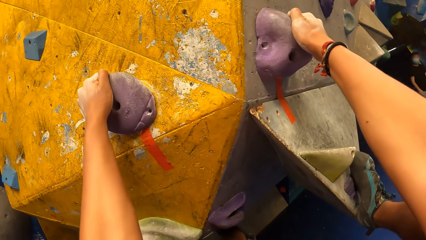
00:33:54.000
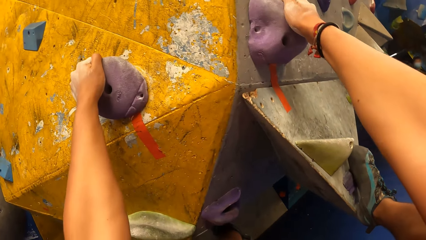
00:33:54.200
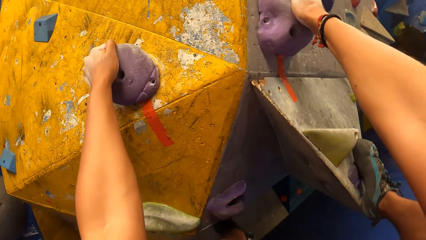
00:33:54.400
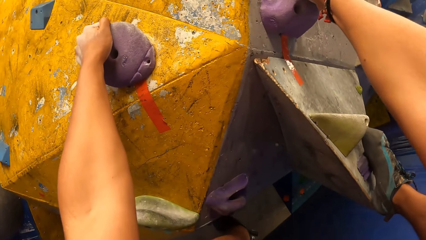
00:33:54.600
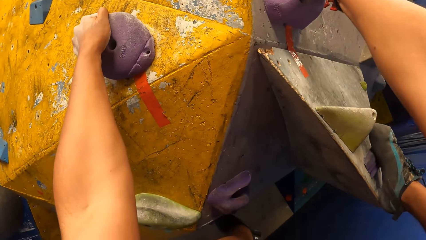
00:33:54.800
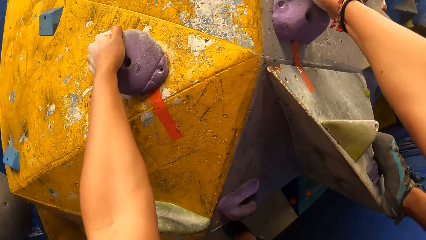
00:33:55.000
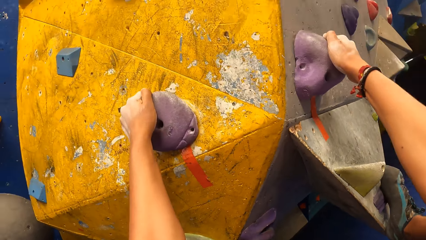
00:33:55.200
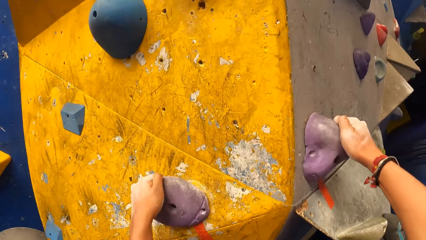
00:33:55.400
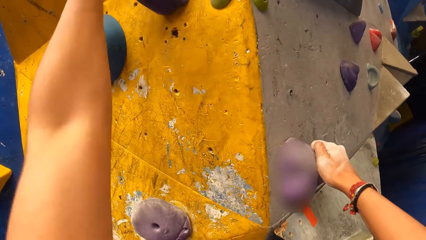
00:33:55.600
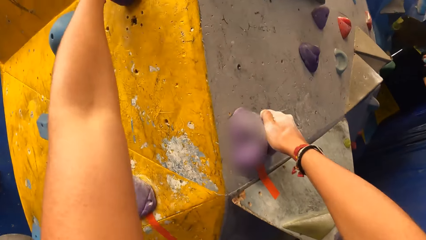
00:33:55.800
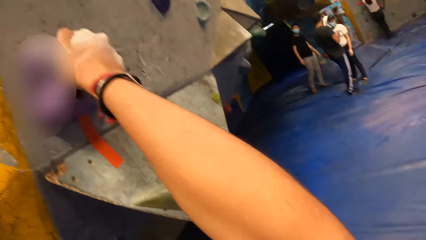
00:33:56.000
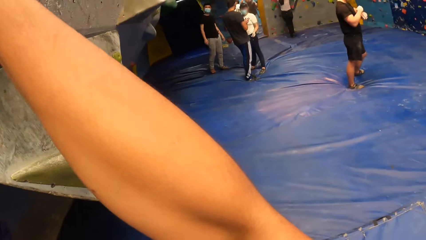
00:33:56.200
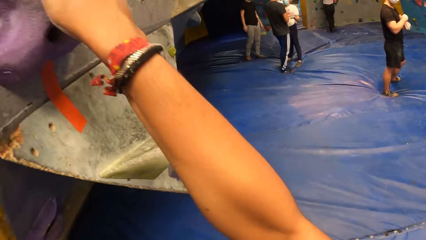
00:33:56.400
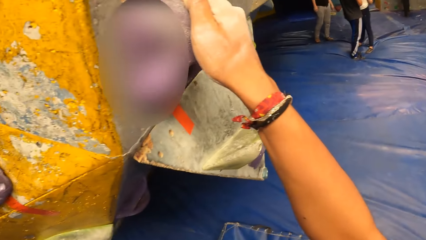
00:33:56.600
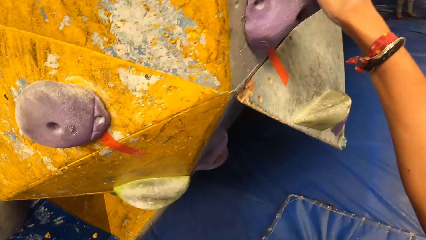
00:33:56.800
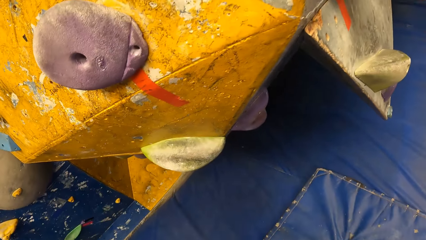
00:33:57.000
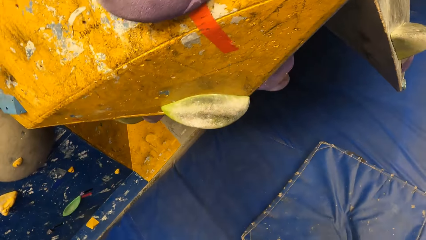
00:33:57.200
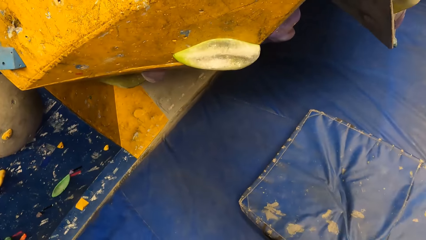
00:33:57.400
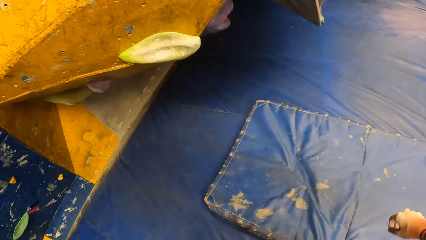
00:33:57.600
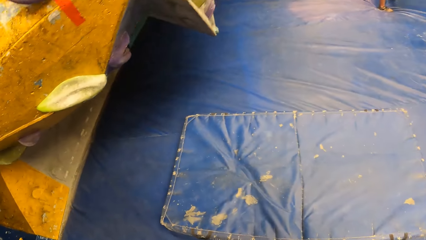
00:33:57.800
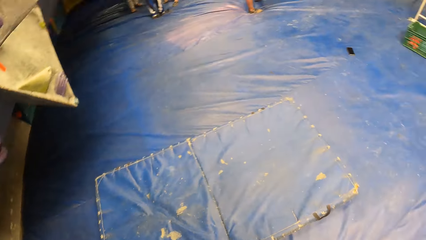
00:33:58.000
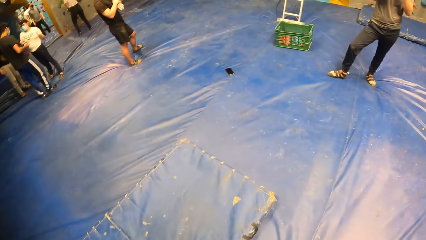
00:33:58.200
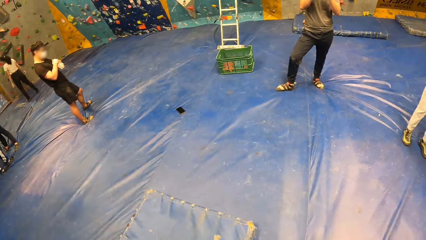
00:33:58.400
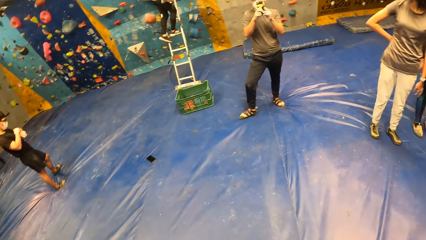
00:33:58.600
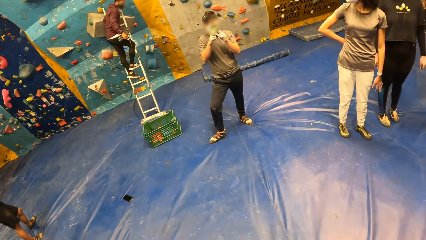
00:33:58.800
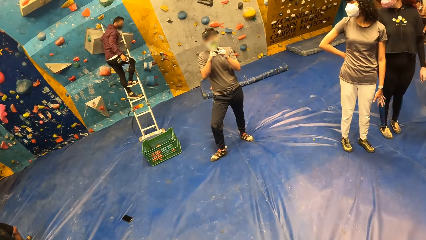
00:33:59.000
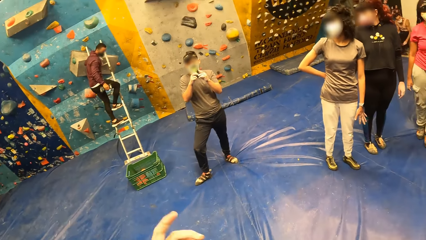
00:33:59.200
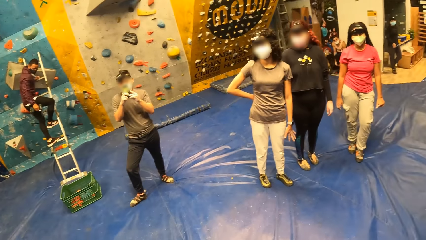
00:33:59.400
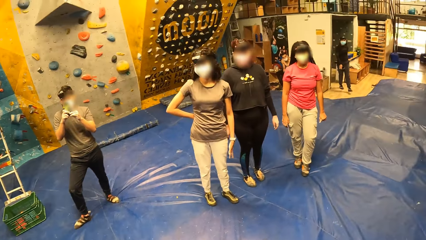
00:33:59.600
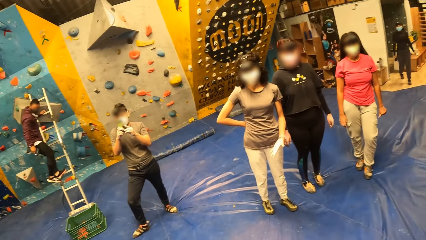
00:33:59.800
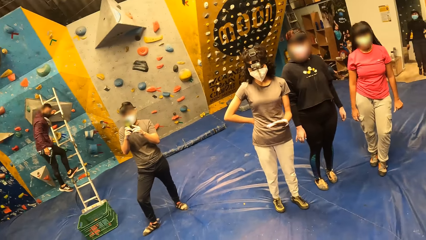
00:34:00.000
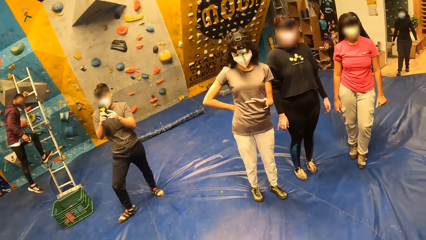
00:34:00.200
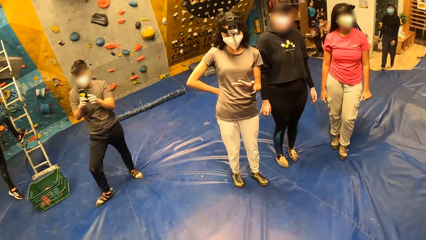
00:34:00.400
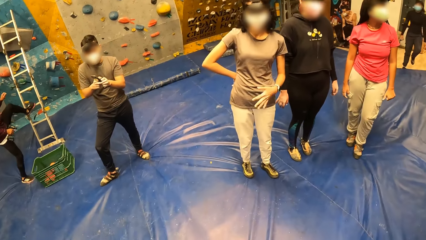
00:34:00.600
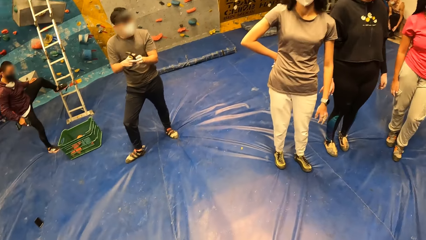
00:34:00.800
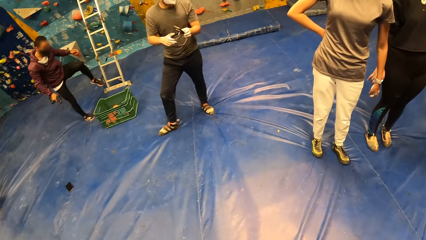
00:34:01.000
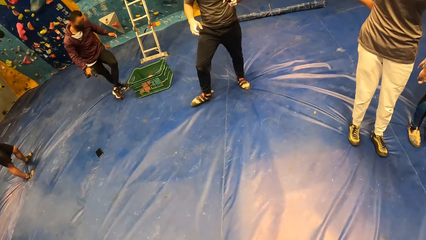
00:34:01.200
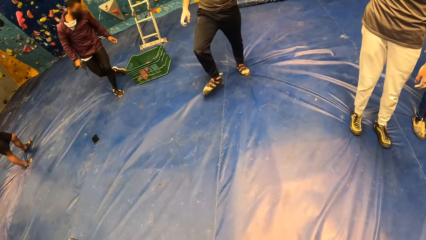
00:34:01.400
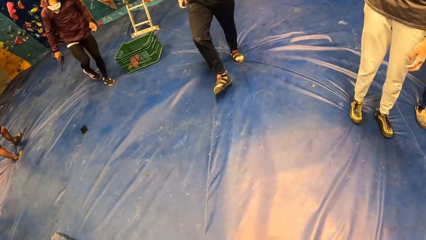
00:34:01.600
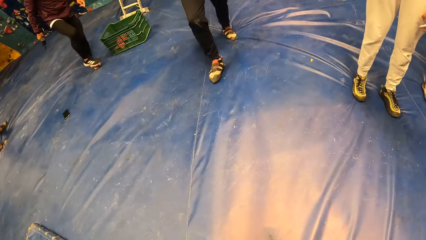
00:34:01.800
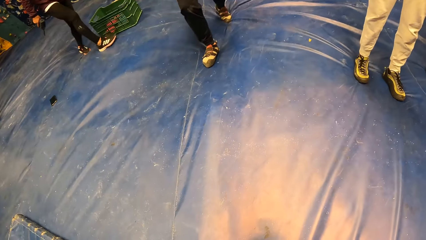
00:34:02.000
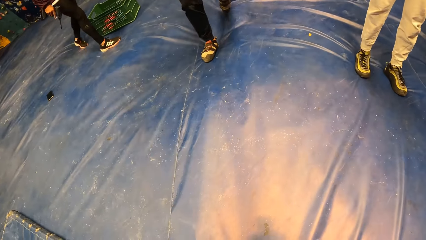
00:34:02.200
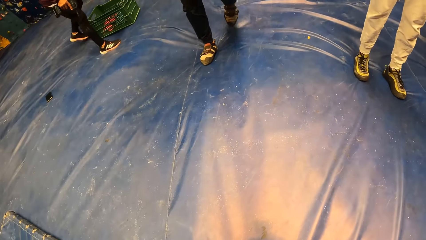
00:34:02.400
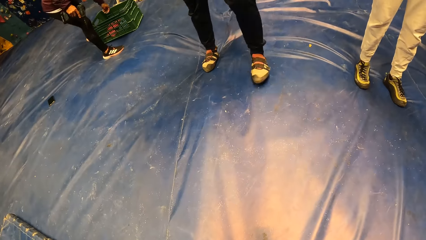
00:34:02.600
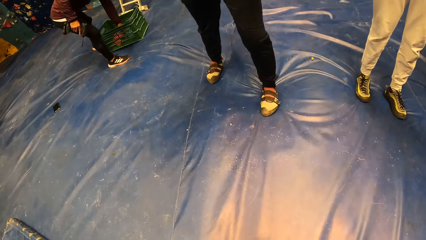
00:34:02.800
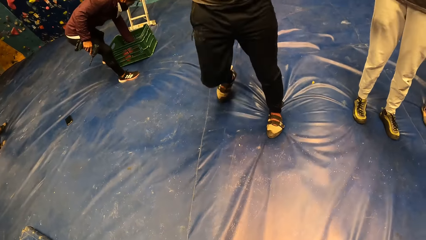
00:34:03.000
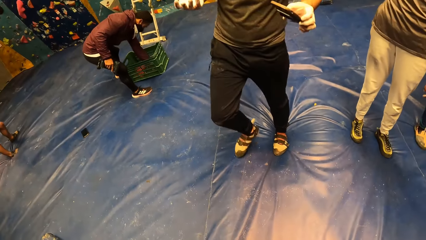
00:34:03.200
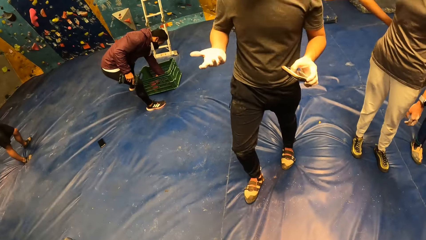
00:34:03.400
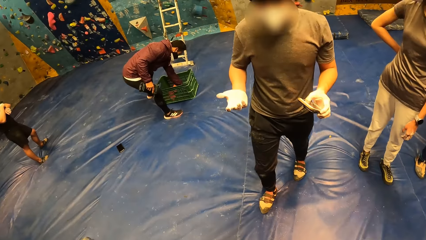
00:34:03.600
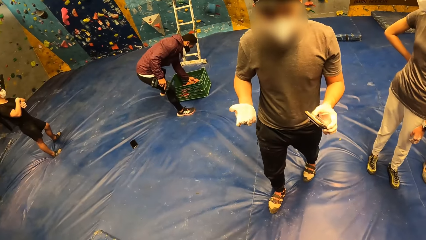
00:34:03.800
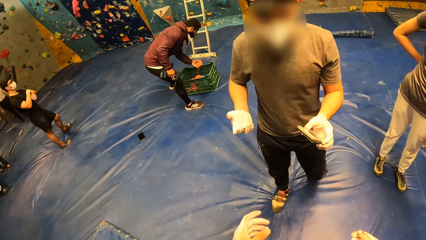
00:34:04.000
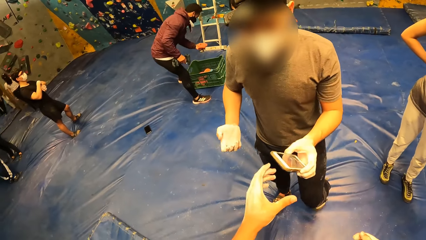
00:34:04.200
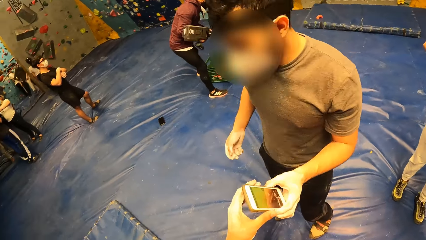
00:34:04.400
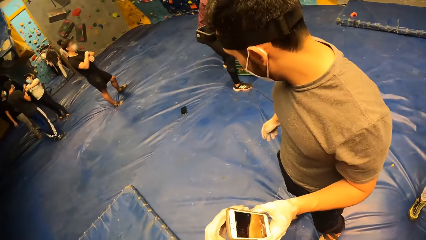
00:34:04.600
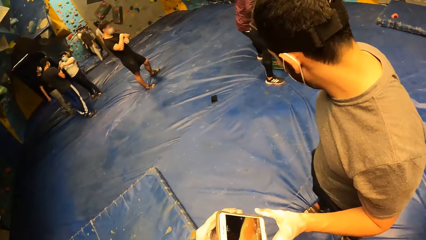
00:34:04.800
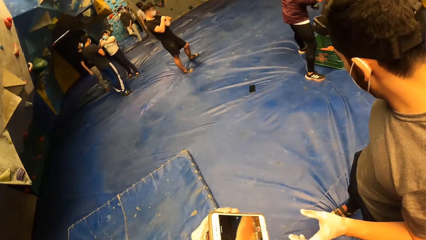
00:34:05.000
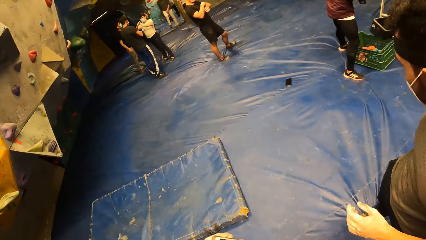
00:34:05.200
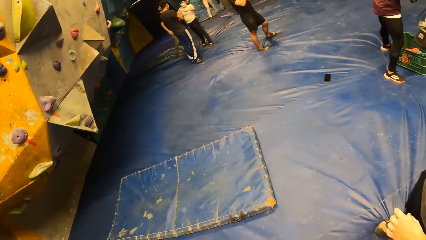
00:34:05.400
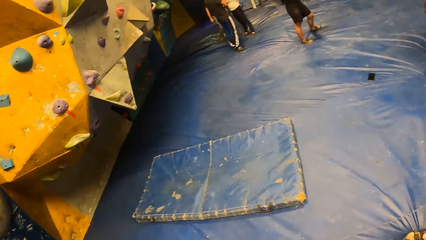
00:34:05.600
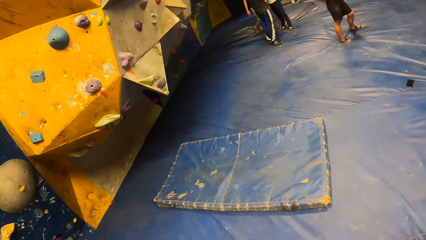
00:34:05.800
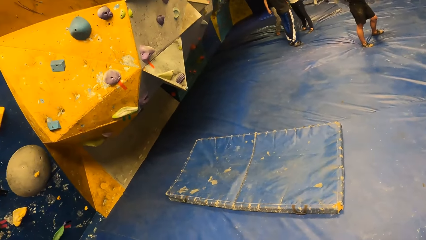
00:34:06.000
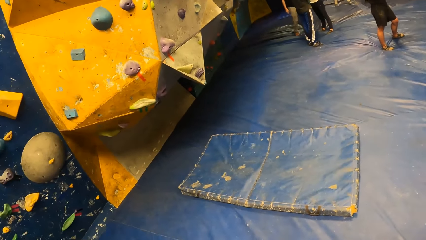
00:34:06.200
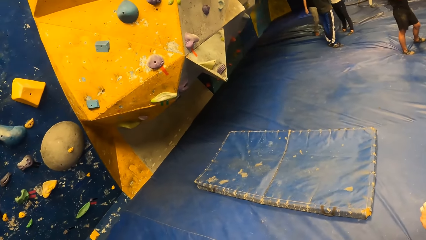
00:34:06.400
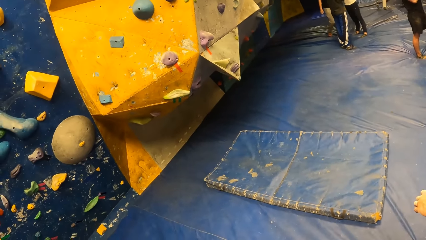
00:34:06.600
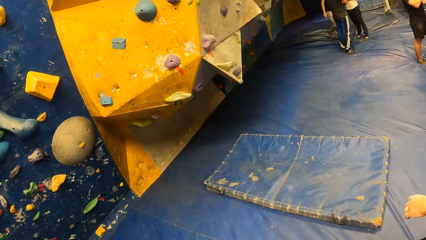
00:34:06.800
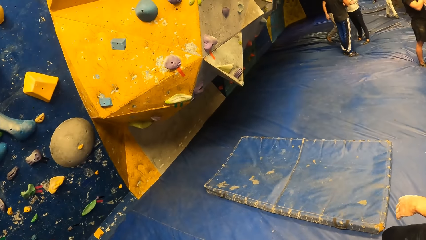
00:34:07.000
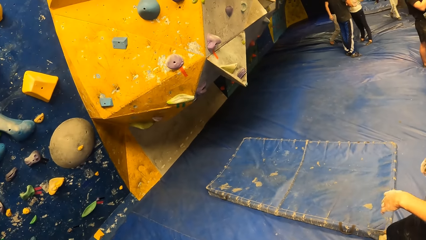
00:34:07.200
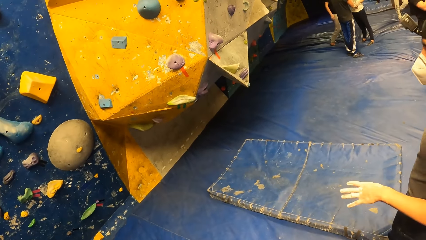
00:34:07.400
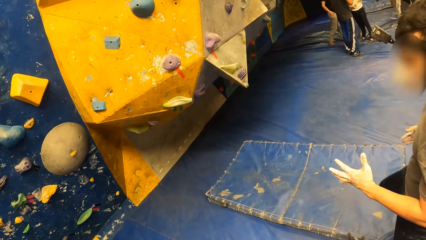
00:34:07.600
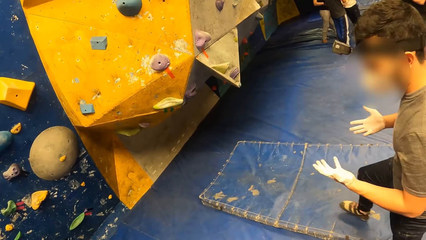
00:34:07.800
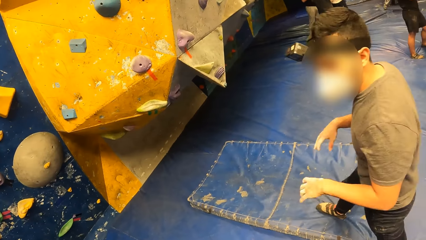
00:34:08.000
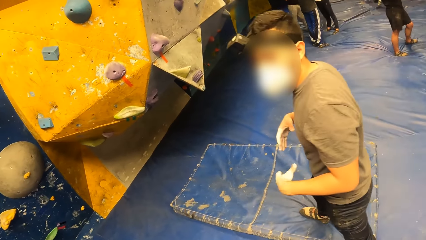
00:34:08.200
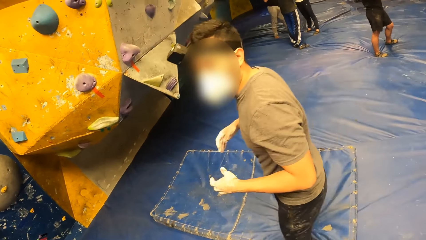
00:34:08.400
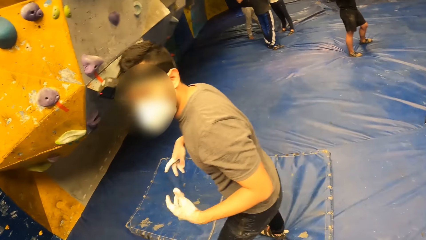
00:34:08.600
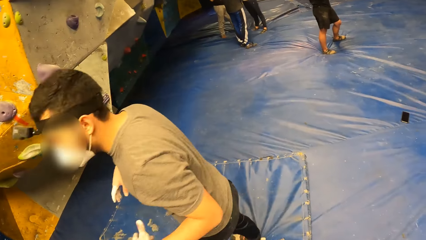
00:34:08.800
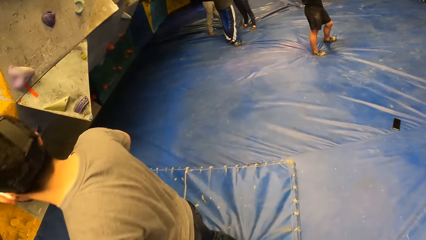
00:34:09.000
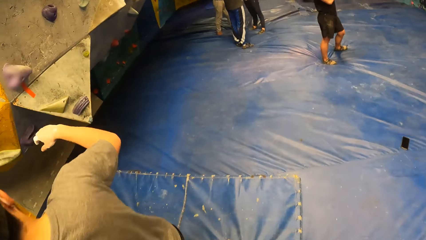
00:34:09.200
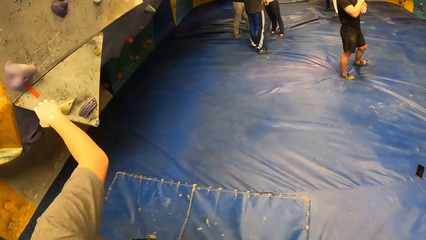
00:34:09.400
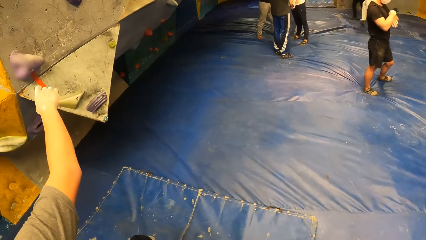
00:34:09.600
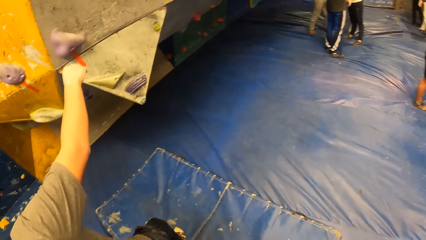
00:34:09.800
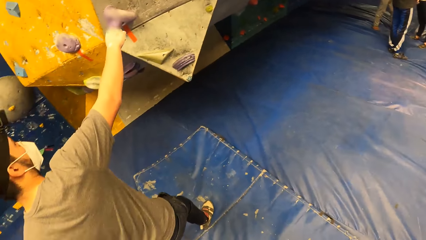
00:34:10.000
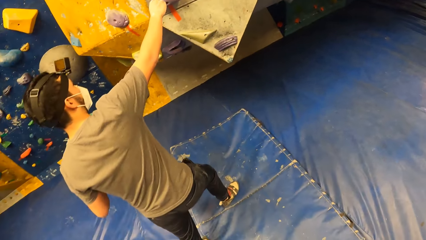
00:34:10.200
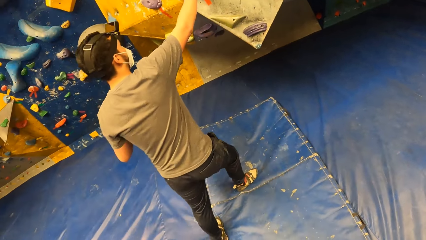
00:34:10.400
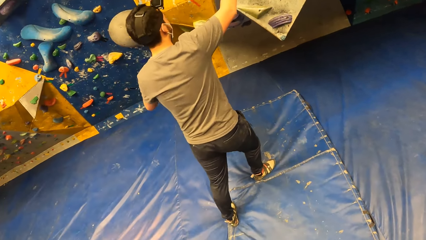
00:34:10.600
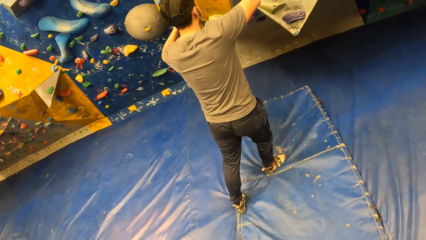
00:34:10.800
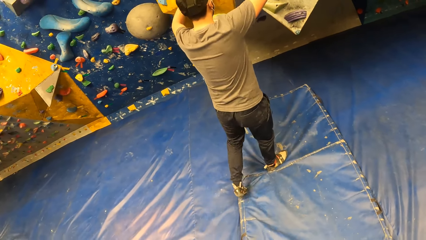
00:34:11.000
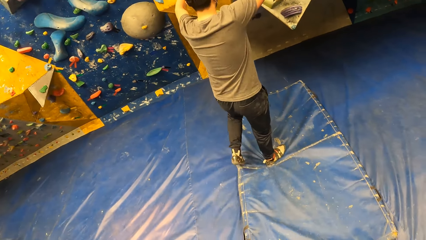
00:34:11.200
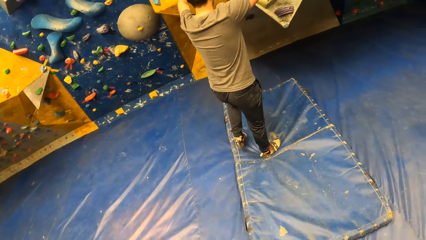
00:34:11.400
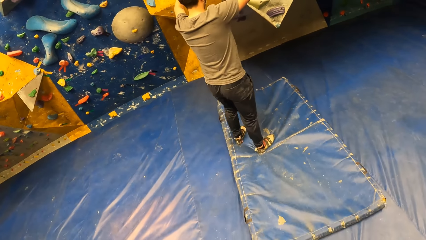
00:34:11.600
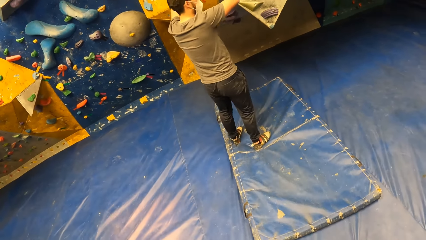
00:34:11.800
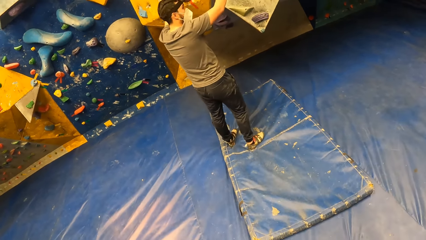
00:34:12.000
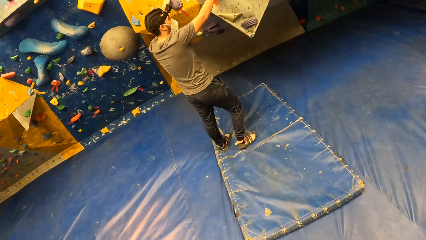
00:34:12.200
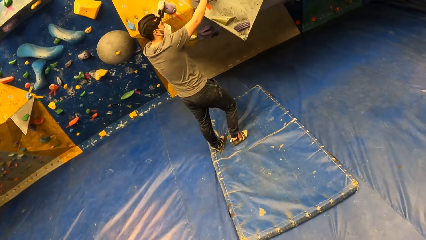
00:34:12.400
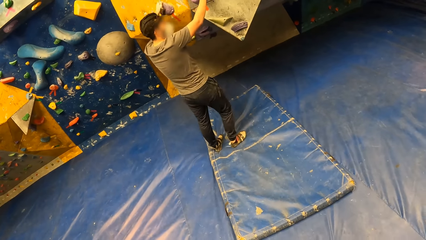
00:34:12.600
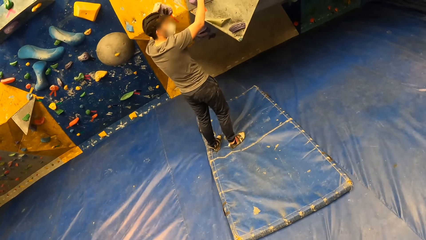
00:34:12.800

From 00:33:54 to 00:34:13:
The camera wearer jumps down. He walks around. The man gives the phone to the camera wearer with his left hand. The camera wearer collects the phone from the man with his left hand. He turns around. He looks at the man. The man climbs the wall.
